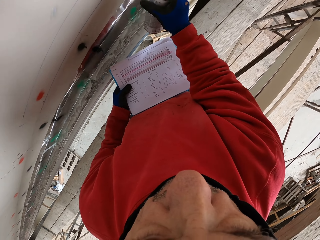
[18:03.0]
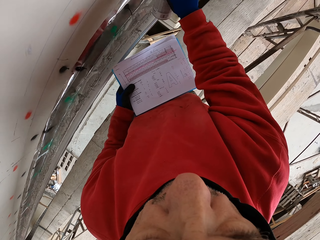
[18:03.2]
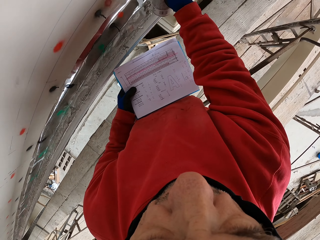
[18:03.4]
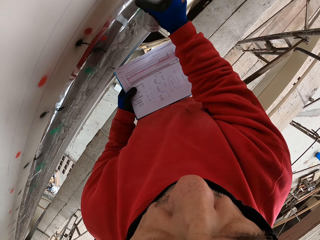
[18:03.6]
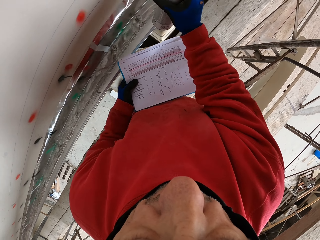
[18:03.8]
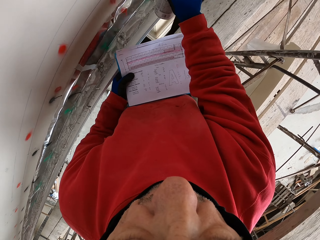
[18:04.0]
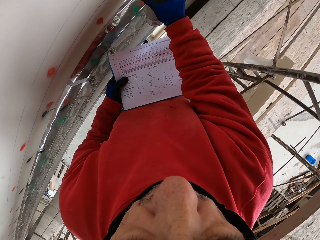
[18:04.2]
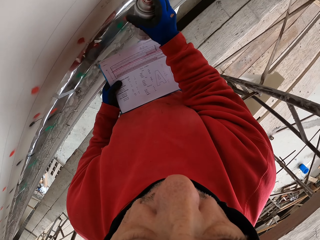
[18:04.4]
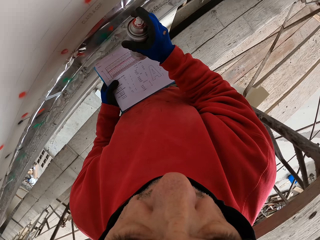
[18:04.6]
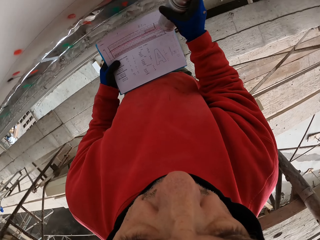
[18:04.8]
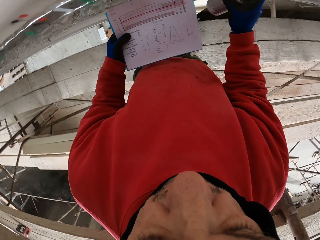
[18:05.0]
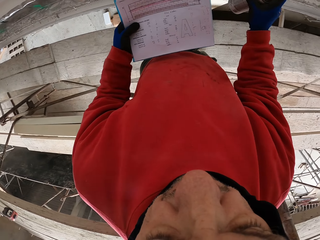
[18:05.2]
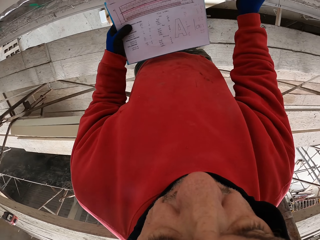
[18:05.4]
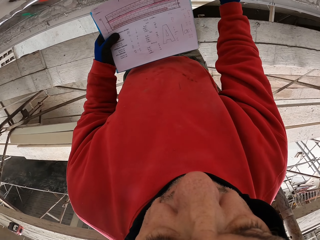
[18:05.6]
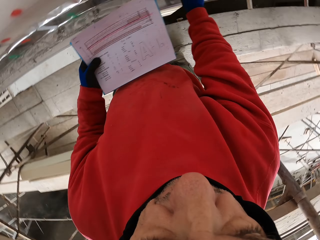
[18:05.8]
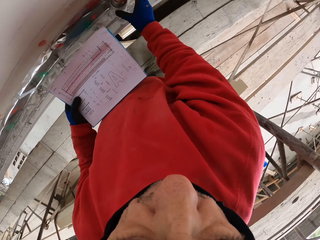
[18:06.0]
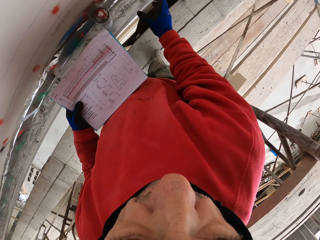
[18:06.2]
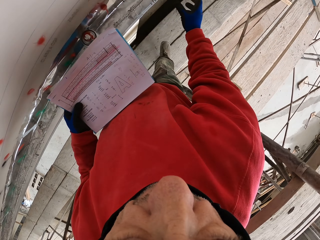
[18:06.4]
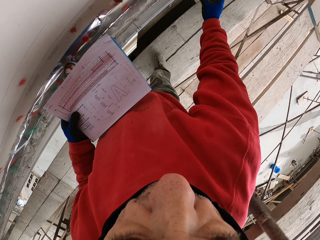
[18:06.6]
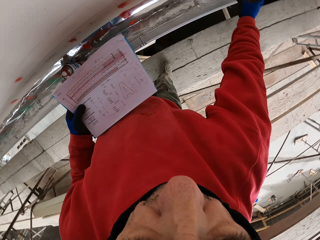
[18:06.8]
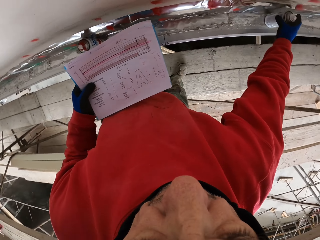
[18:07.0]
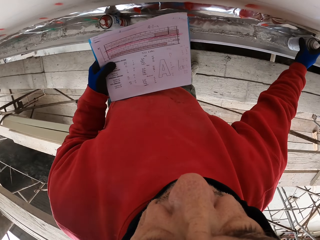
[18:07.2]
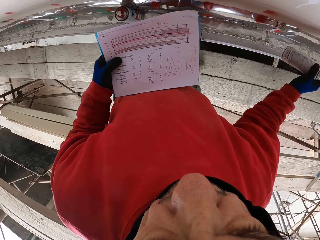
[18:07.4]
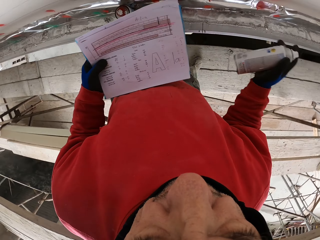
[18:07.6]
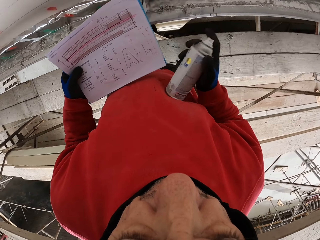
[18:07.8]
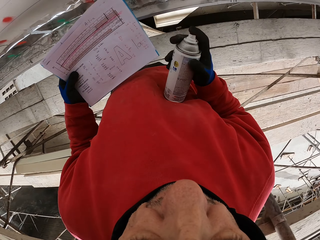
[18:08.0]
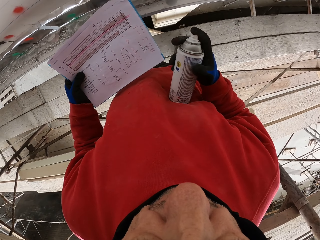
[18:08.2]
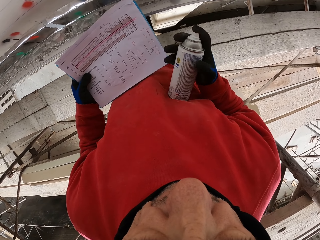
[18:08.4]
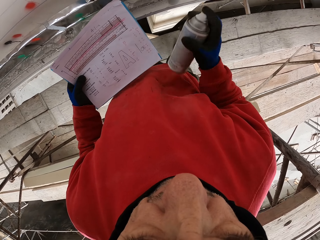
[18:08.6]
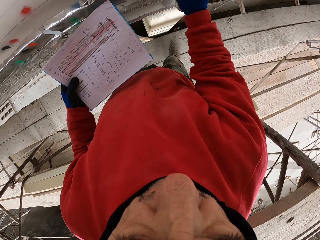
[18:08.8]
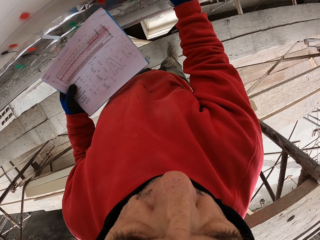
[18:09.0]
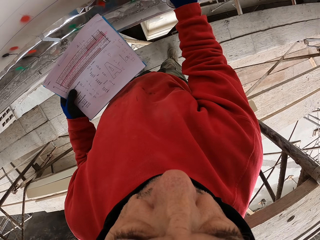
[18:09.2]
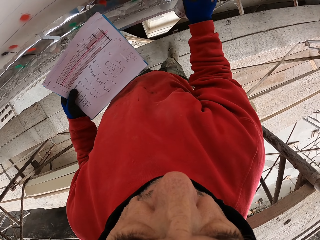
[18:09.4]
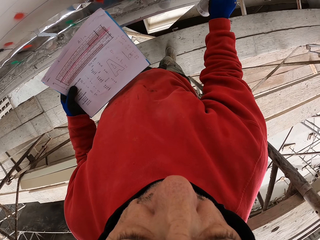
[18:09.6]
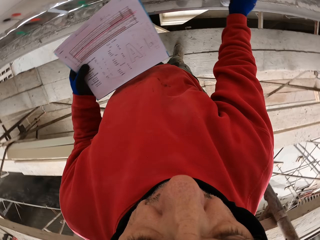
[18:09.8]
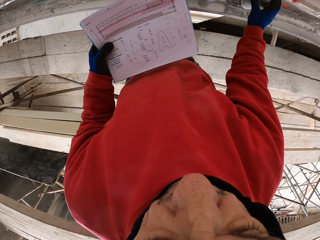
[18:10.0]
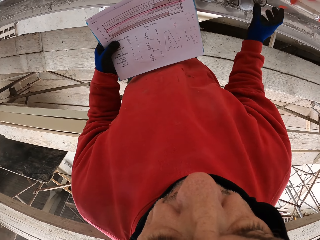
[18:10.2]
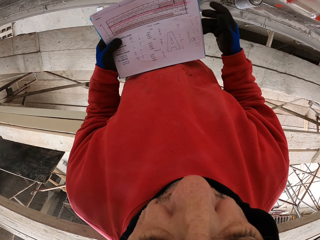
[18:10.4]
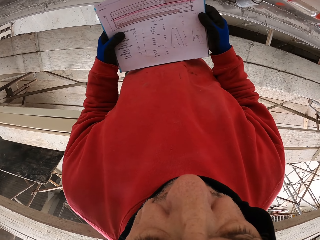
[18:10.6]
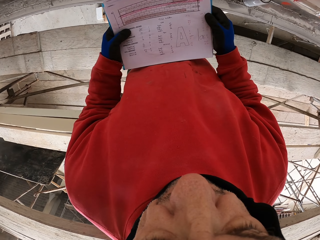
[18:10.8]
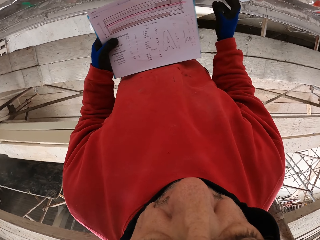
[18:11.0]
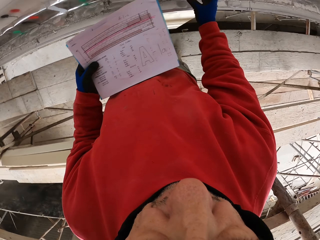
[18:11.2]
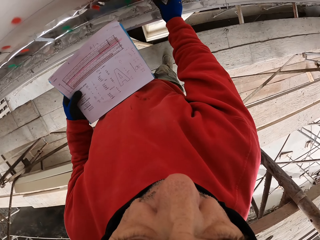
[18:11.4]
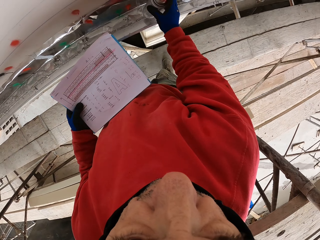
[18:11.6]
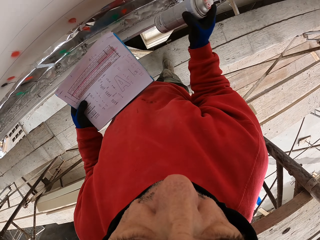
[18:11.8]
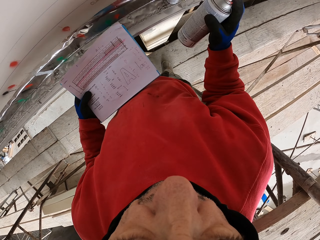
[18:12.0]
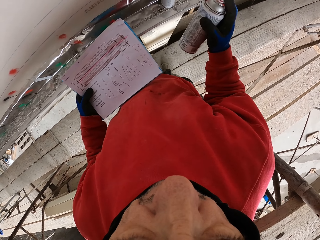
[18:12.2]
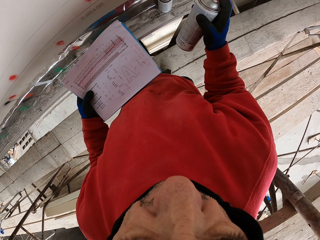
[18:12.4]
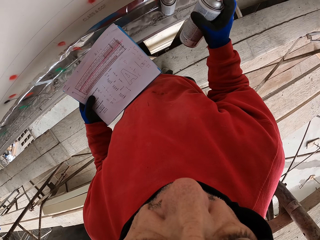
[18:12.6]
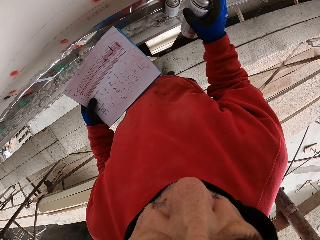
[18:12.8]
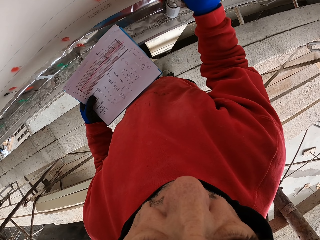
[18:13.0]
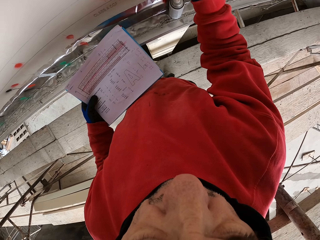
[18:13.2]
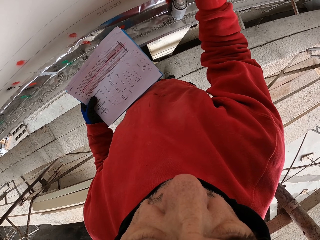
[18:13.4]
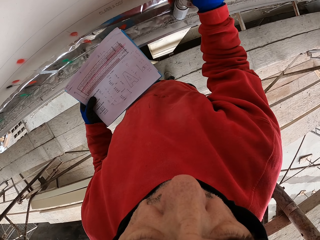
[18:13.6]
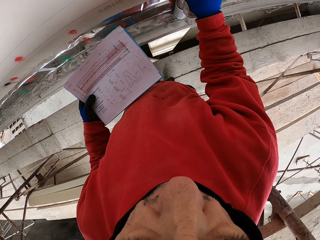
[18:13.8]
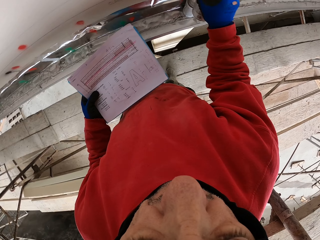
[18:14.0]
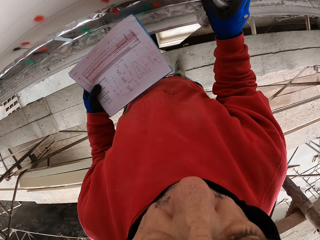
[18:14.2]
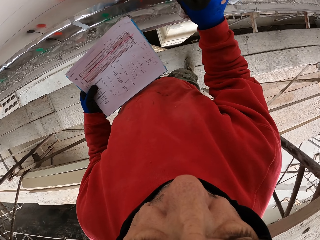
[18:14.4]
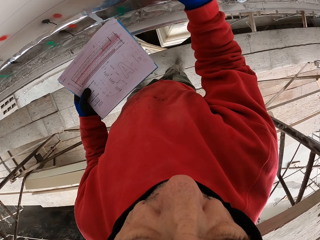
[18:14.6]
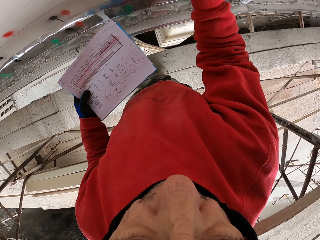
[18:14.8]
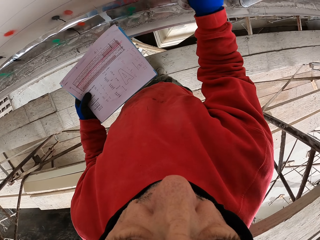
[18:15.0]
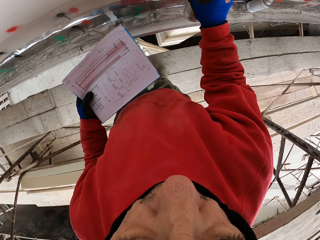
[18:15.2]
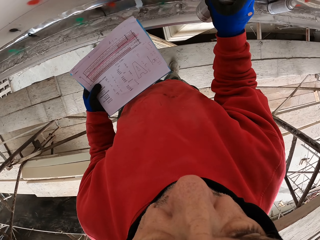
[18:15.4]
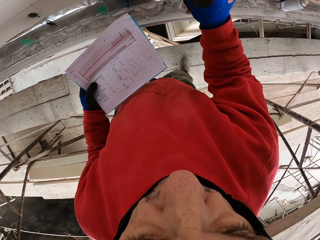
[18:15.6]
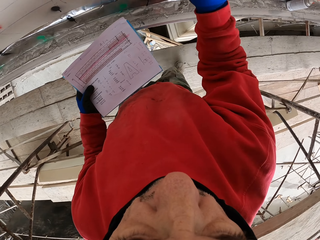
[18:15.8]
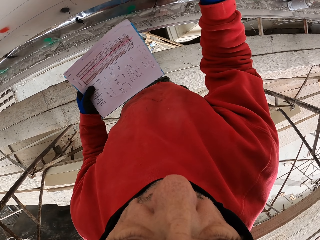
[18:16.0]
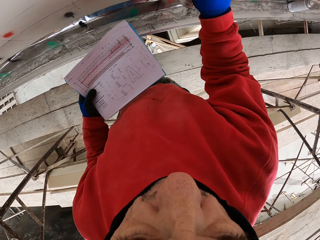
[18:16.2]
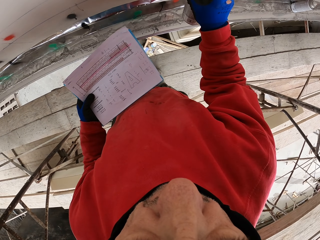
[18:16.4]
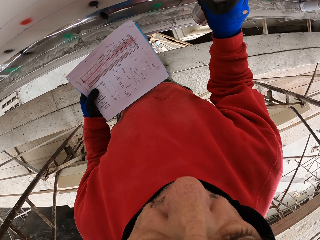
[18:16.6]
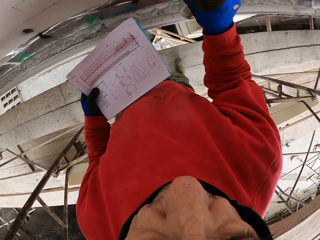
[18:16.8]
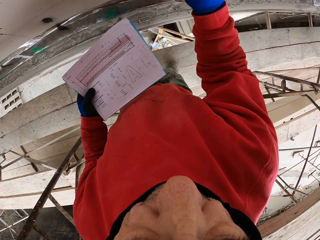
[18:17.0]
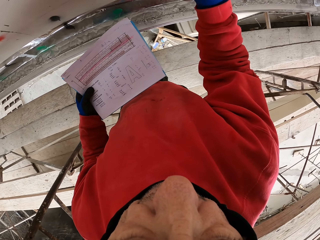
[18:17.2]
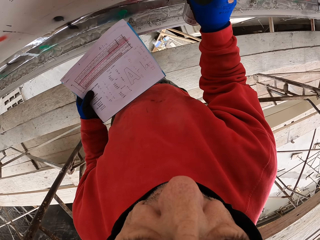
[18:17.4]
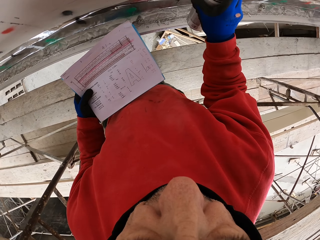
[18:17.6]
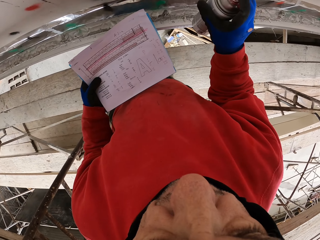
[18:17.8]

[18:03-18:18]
The camera wearer reads the instructions on the paper and puts the can on the shelf. They look around. They pick the can from the shelf. They spray marks on the wall. They put the spraying can on the shelf. They read the instructions on the paper and hold the paper. They pick the spraying can from the shelf. They spray marks on the wall and walk.

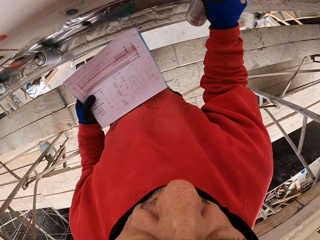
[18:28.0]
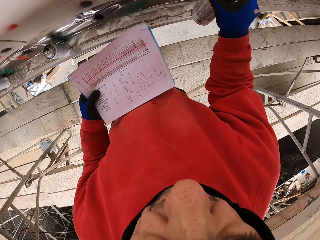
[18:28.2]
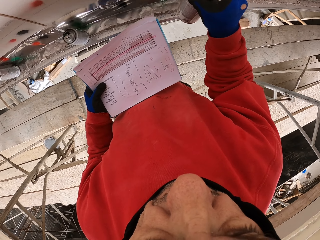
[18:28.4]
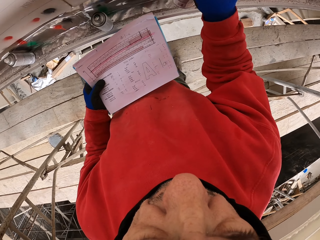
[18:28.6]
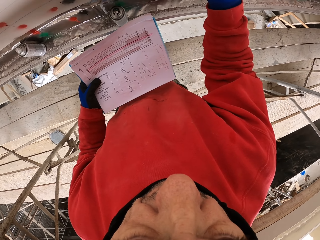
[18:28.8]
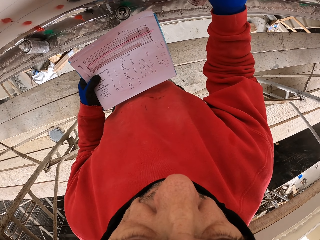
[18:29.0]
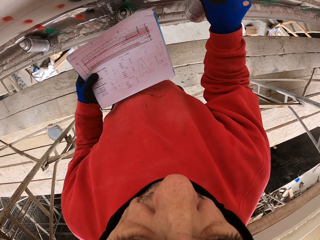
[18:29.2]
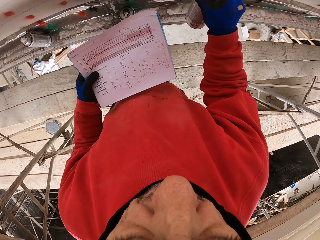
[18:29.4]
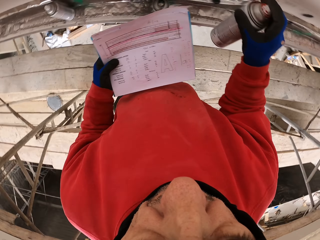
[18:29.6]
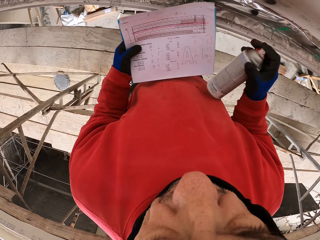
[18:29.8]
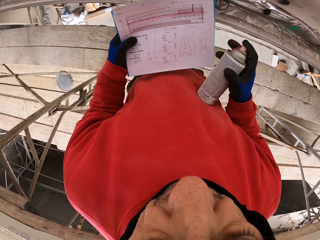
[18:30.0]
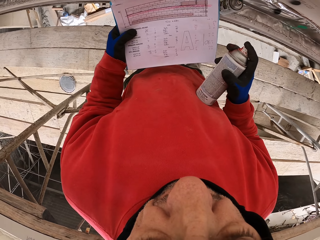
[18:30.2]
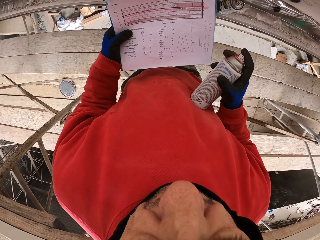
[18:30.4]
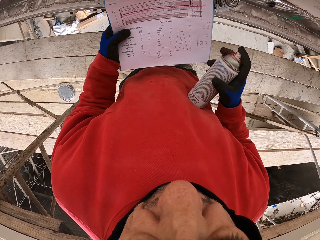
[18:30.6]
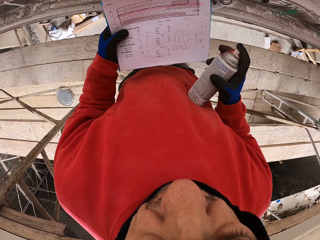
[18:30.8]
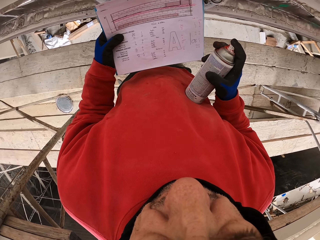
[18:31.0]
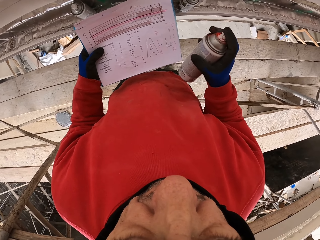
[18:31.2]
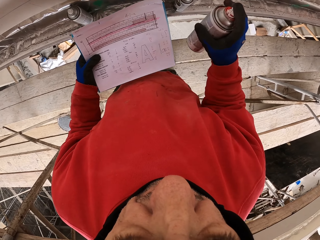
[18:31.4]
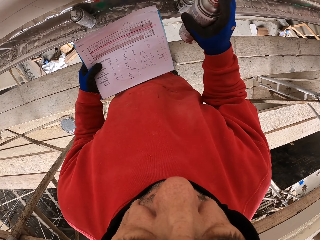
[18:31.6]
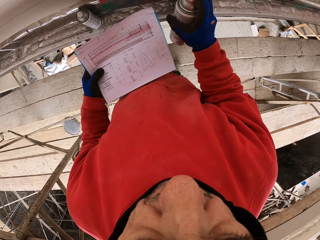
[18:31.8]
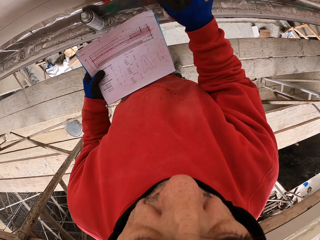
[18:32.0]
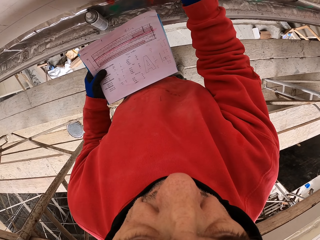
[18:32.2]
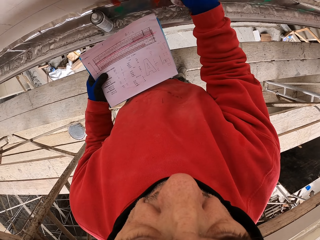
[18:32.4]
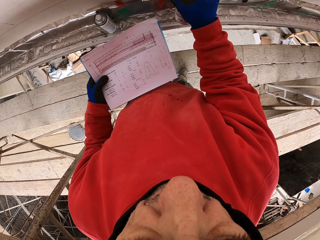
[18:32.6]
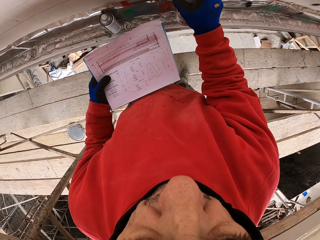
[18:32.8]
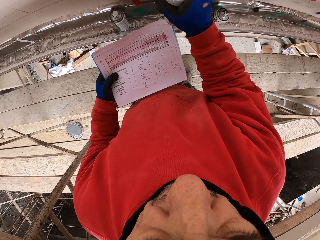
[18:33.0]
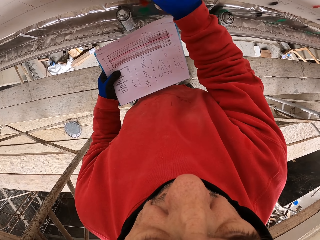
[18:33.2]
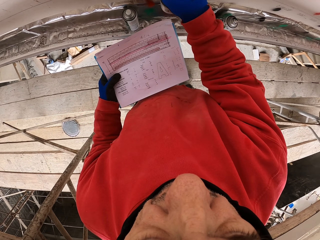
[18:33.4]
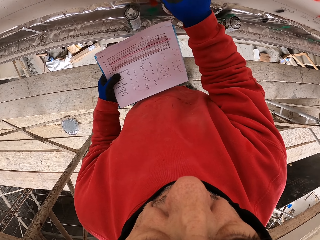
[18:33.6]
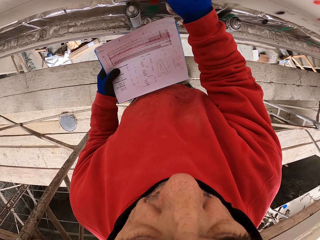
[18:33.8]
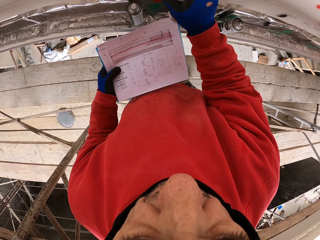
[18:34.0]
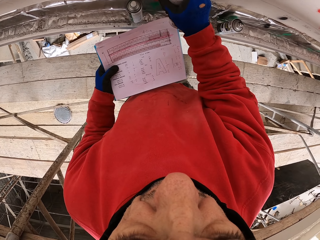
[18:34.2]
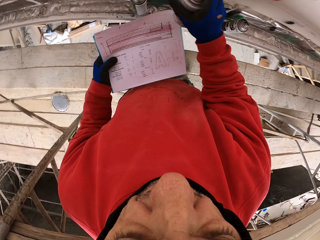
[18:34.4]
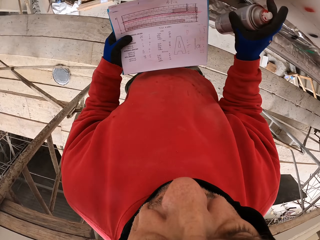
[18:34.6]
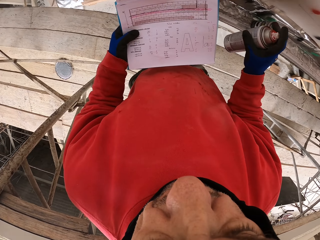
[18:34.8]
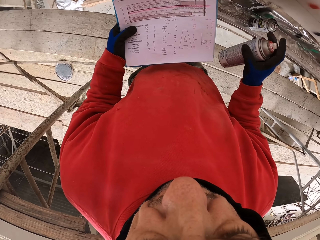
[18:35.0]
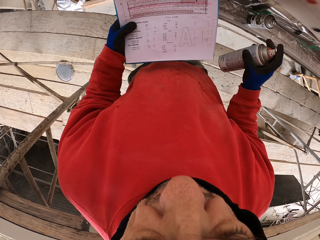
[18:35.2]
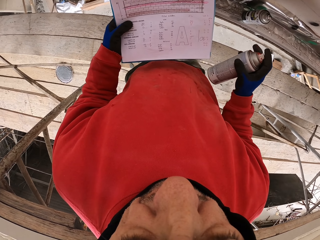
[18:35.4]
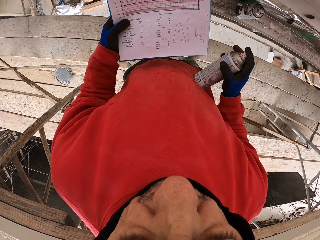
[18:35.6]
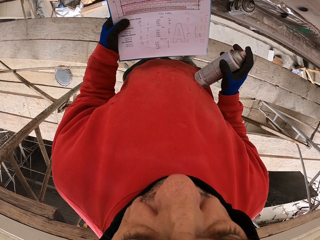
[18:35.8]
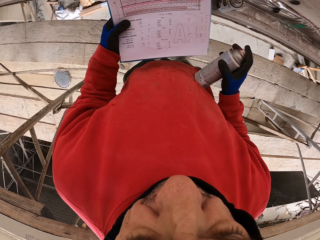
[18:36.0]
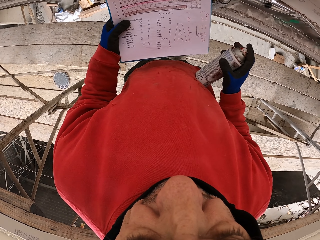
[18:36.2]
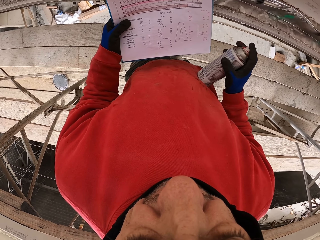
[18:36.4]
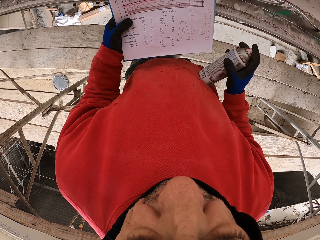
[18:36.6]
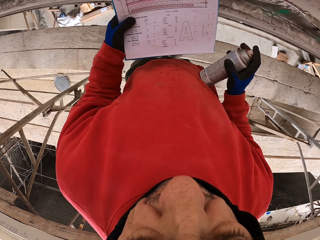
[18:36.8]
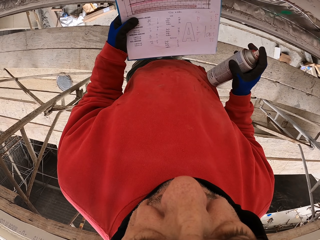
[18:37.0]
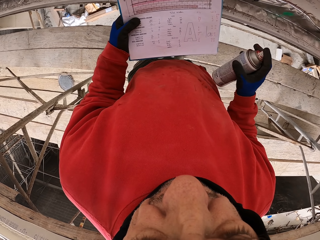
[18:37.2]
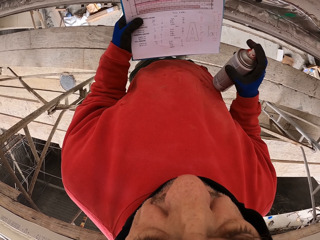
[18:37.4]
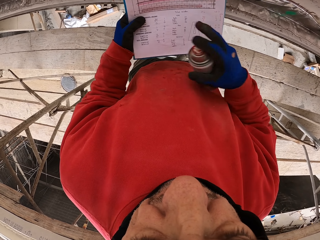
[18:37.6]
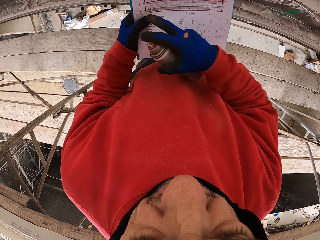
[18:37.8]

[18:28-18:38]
The camera wearer stops spraying and looks at the book. They spray the wall, stop spraying, and look at the book.
